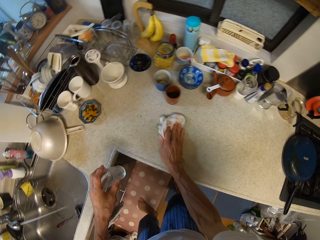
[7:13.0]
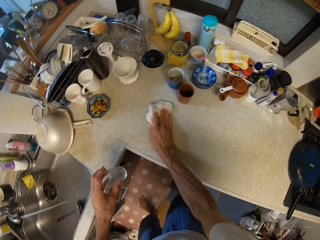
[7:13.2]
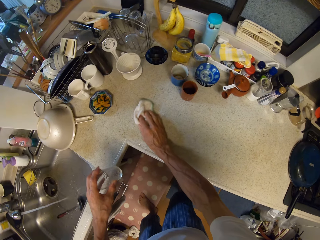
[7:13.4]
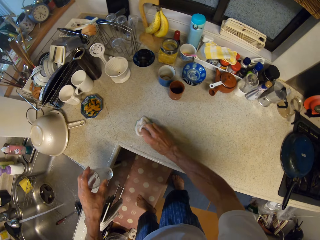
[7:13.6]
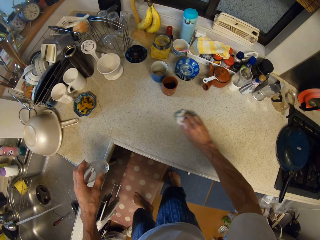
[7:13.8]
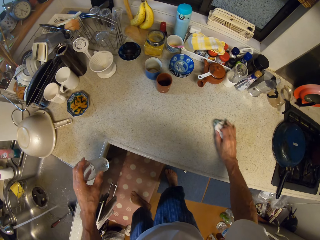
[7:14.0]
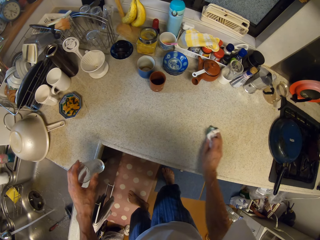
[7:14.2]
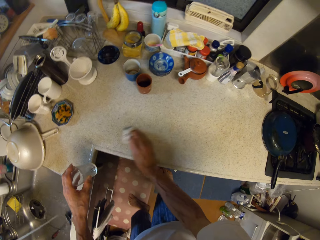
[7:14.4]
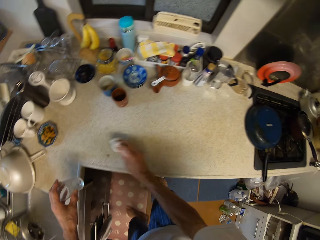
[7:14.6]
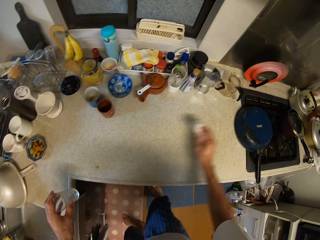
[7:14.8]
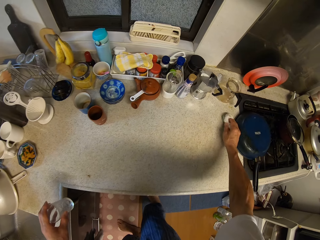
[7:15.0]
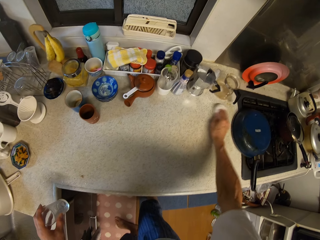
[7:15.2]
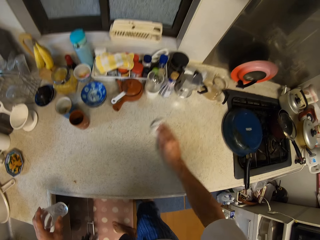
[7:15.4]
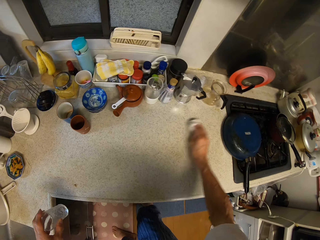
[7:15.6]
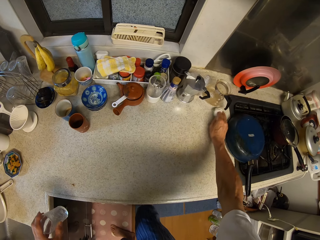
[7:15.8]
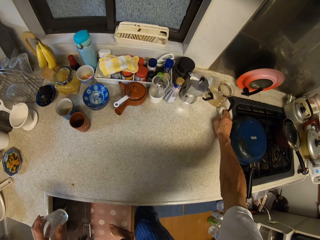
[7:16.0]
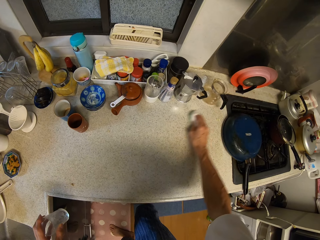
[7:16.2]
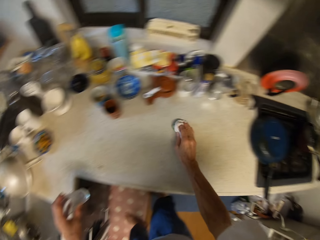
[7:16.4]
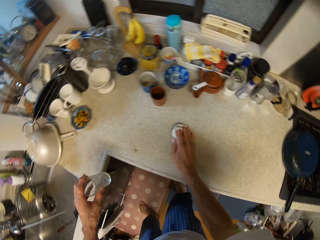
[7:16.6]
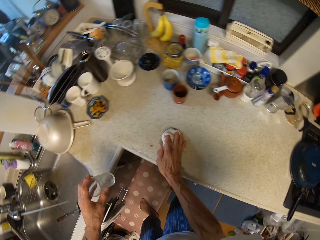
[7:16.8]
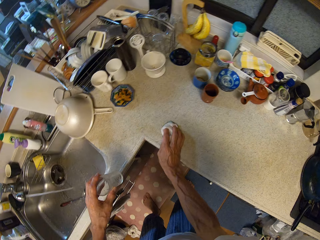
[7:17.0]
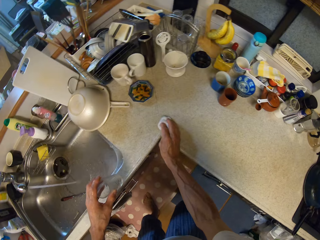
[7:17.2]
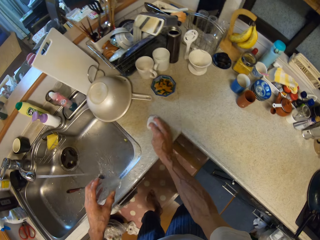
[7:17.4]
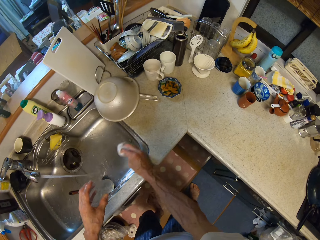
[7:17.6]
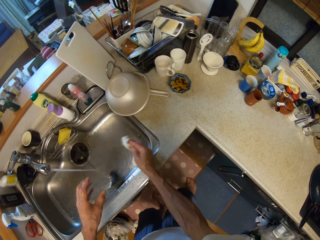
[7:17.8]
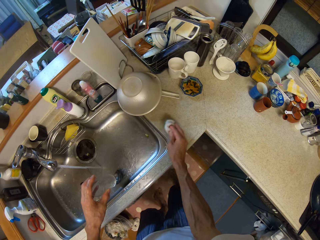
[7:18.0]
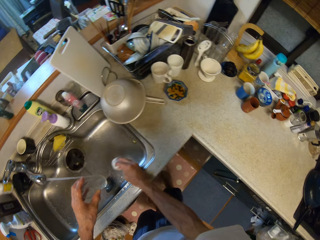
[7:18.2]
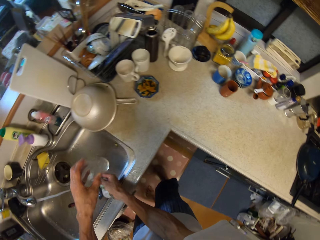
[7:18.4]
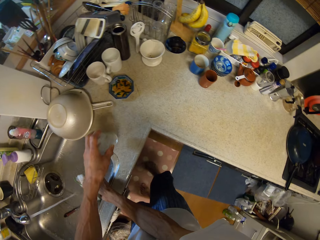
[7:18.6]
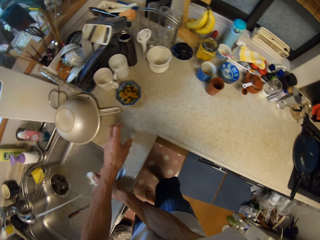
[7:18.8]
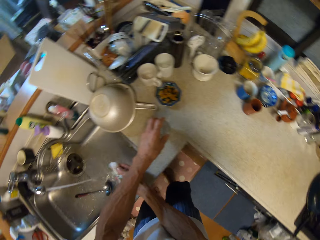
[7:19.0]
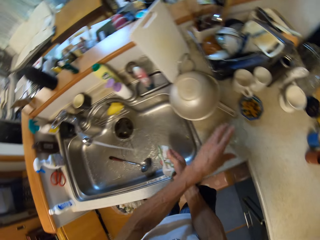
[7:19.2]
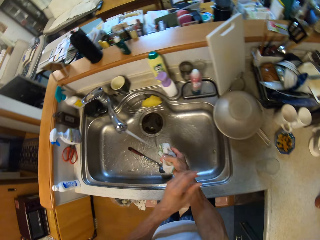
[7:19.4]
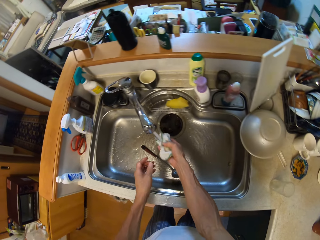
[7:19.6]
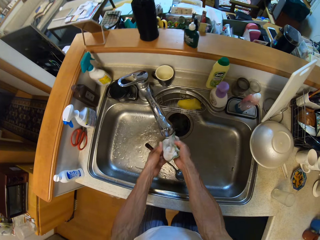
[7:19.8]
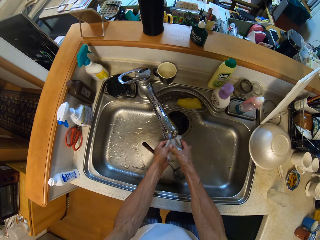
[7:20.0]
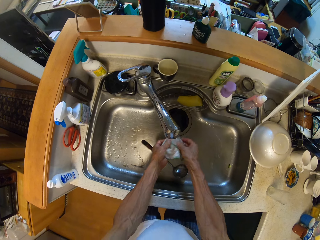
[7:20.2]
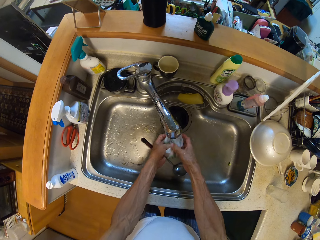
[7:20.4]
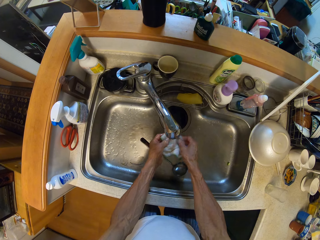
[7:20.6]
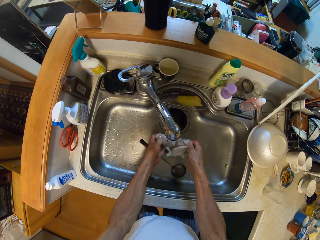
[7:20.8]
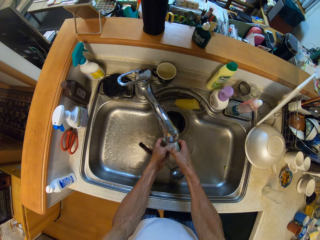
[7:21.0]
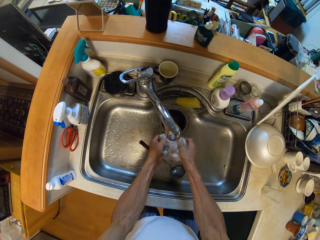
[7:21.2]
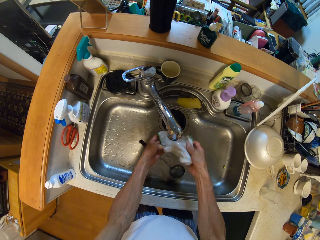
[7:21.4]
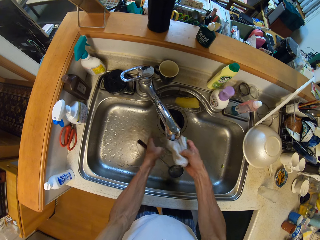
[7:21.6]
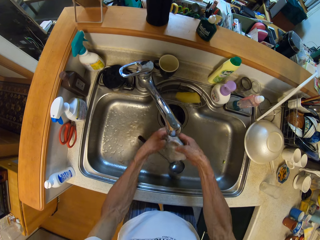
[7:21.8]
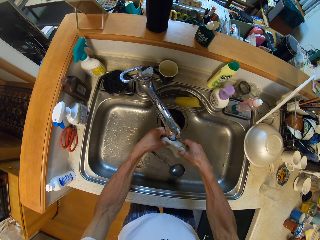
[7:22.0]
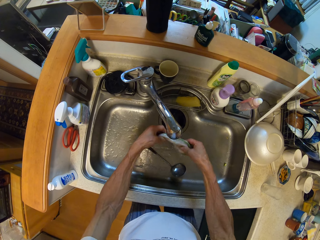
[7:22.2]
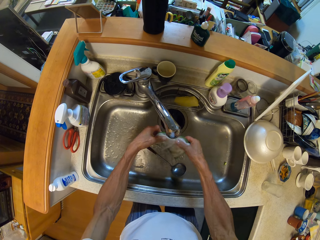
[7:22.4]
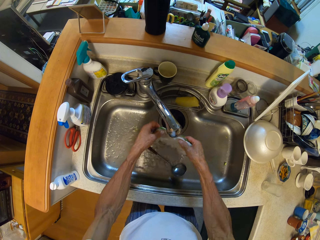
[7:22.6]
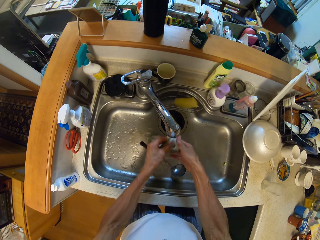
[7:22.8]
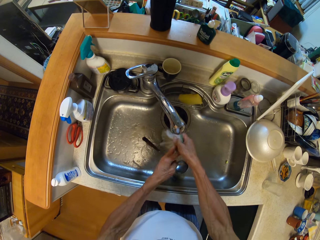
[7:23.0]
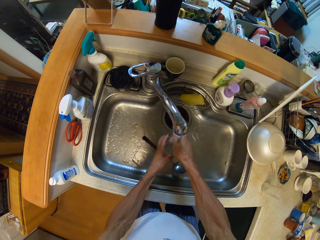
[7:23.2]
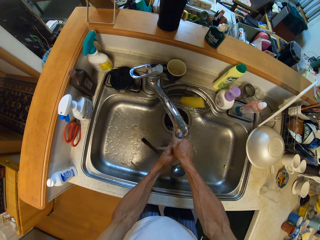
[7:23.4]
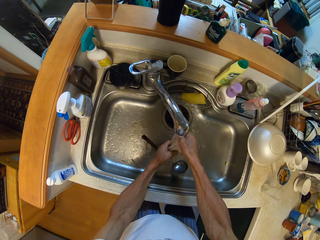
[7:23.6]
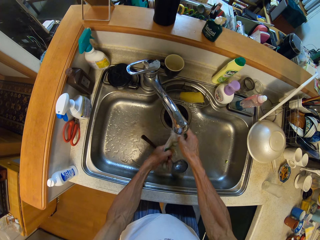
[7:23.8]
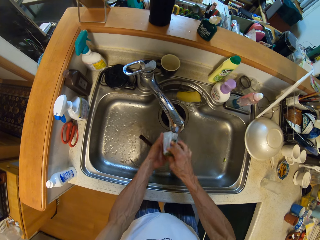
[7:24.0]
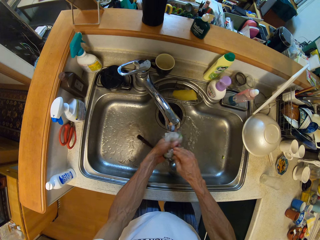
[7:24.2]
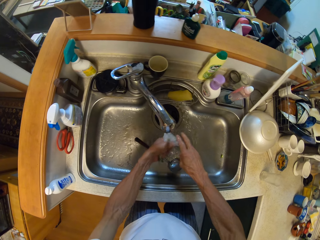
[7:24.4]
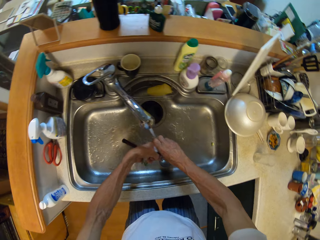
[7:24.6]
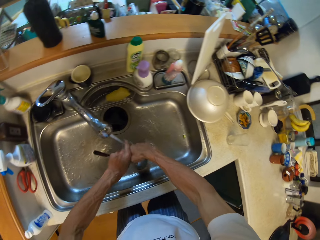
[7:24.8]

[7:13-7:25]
The camera wearer puts down a glass tumbler on a kitchen counter. They clean a kitchen towel with running water from a tap with both hands.

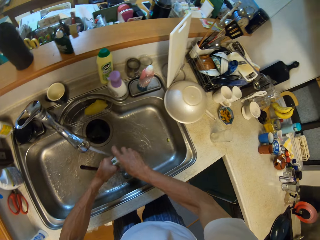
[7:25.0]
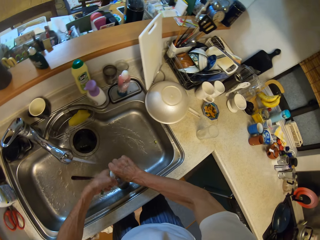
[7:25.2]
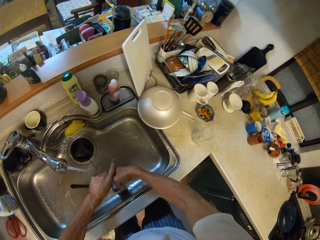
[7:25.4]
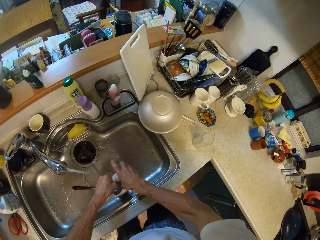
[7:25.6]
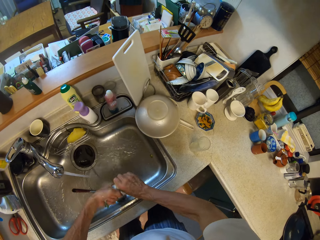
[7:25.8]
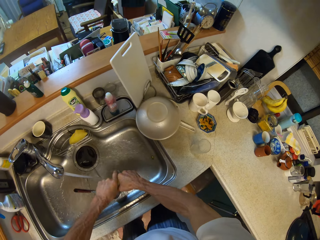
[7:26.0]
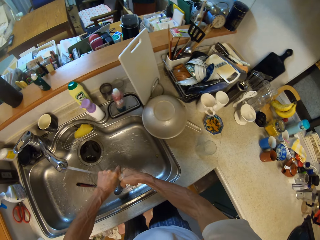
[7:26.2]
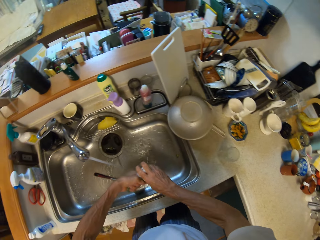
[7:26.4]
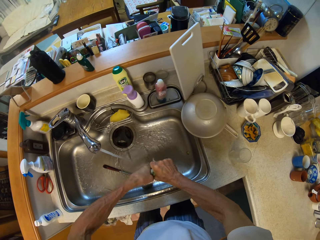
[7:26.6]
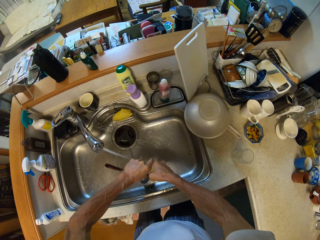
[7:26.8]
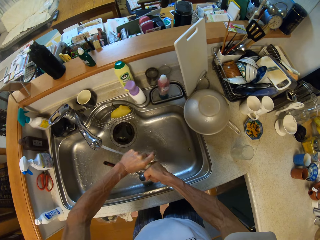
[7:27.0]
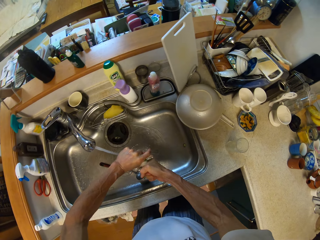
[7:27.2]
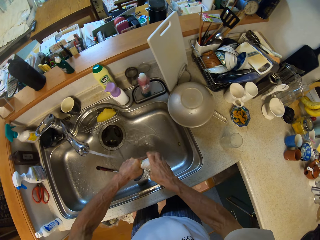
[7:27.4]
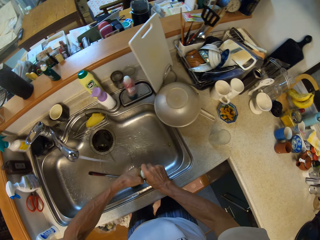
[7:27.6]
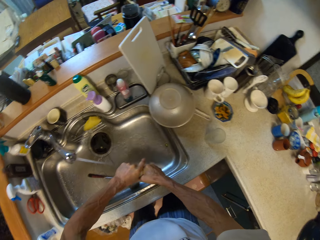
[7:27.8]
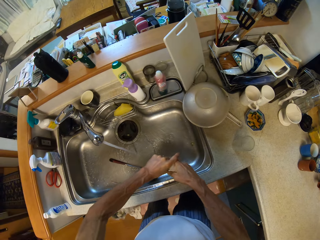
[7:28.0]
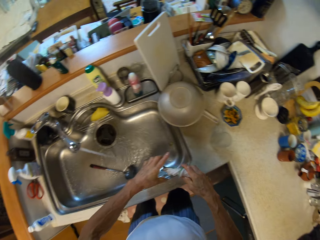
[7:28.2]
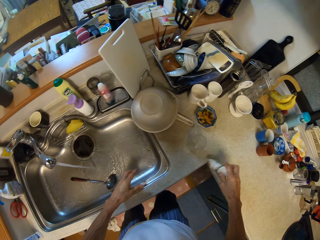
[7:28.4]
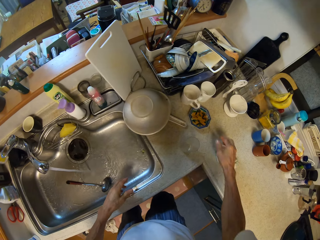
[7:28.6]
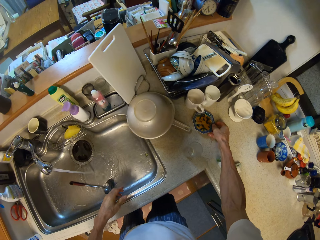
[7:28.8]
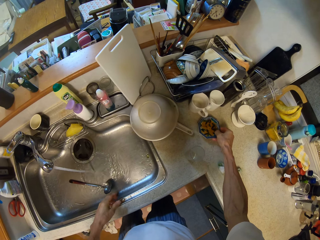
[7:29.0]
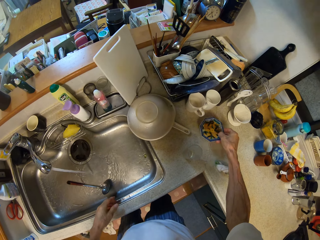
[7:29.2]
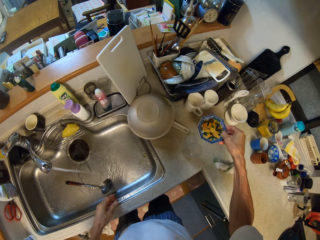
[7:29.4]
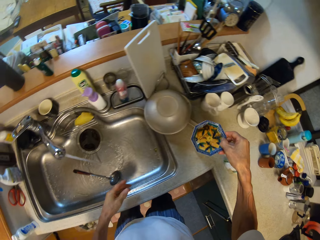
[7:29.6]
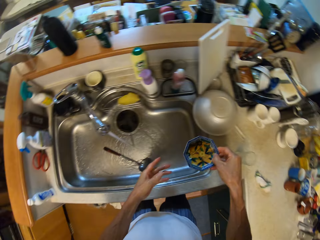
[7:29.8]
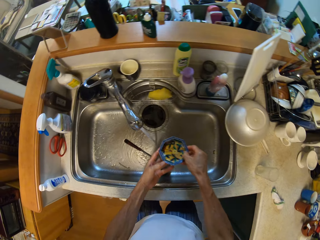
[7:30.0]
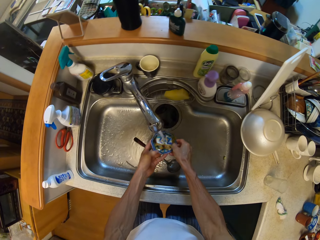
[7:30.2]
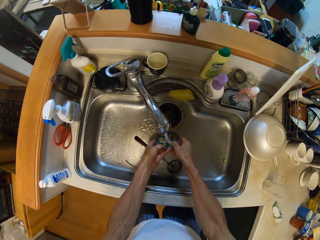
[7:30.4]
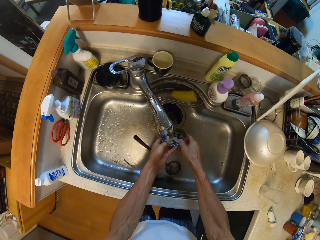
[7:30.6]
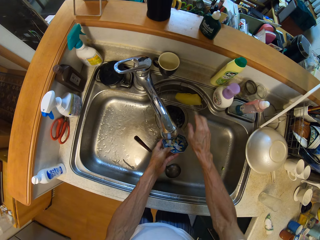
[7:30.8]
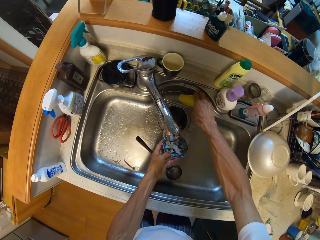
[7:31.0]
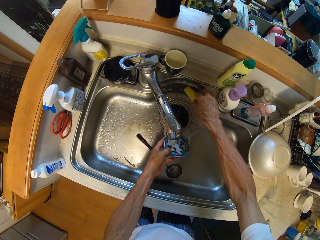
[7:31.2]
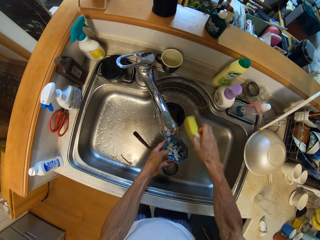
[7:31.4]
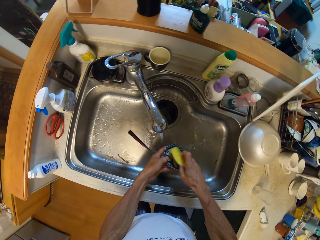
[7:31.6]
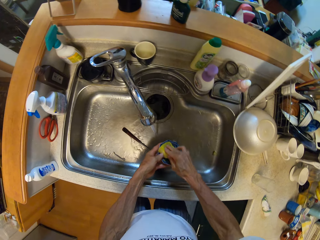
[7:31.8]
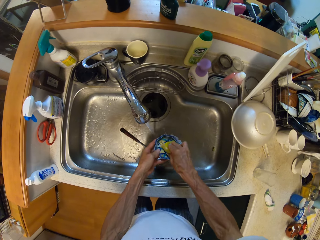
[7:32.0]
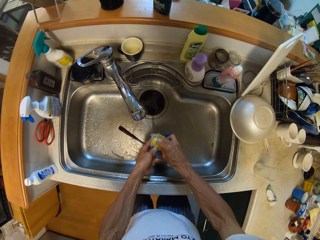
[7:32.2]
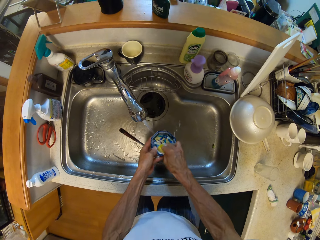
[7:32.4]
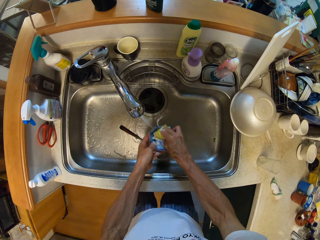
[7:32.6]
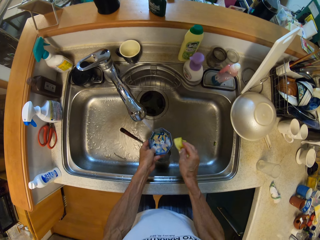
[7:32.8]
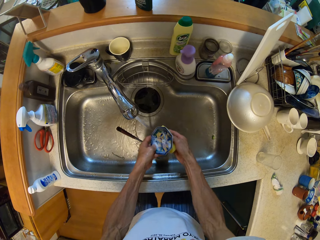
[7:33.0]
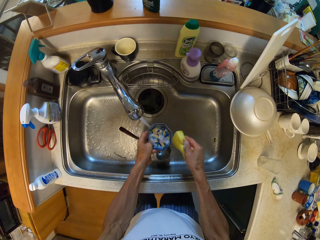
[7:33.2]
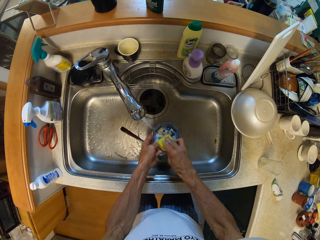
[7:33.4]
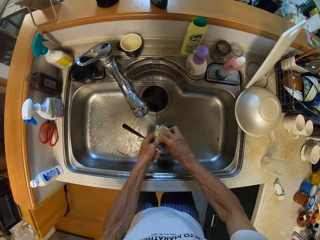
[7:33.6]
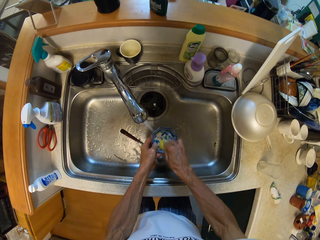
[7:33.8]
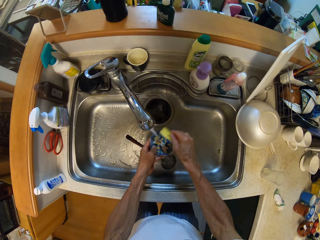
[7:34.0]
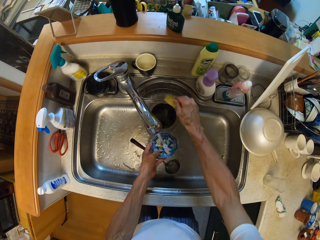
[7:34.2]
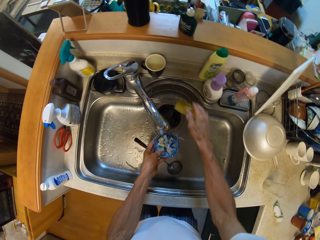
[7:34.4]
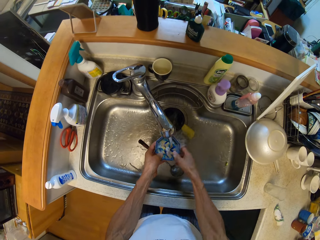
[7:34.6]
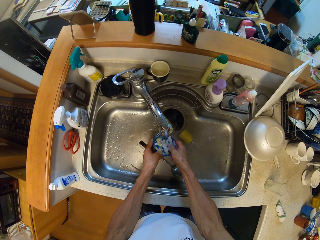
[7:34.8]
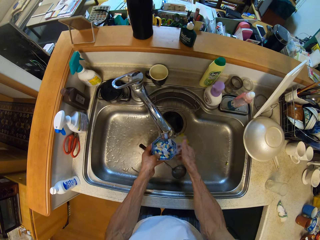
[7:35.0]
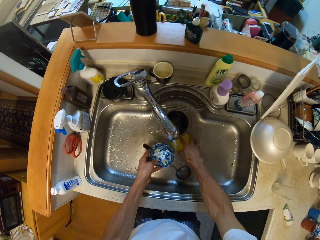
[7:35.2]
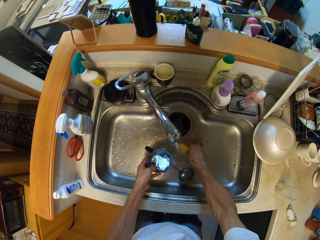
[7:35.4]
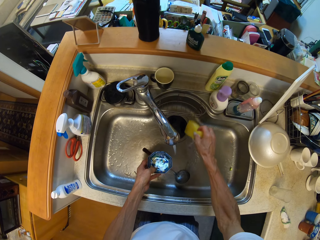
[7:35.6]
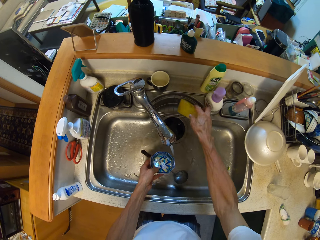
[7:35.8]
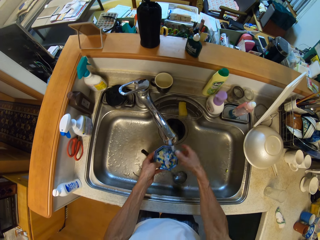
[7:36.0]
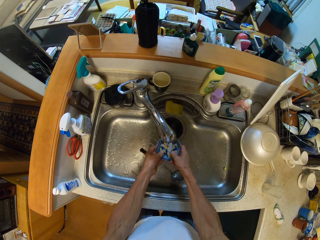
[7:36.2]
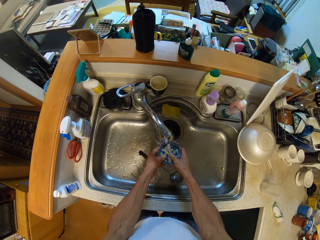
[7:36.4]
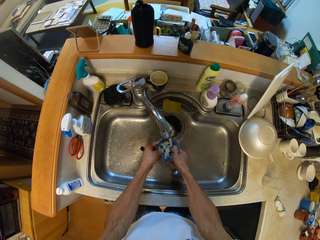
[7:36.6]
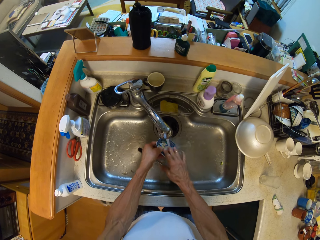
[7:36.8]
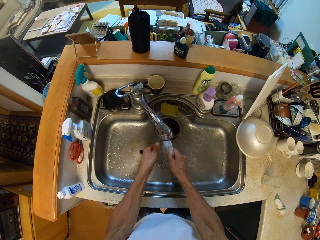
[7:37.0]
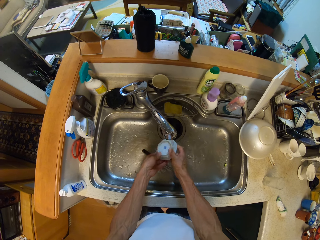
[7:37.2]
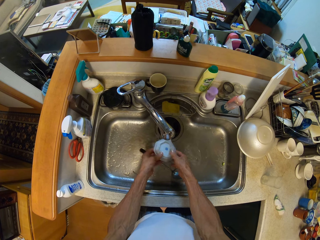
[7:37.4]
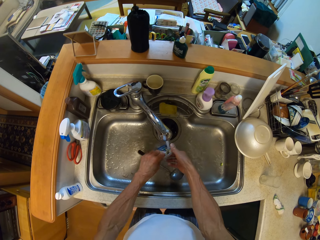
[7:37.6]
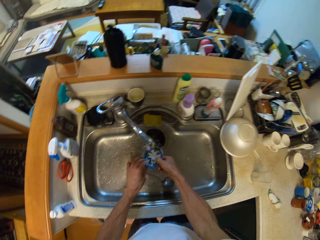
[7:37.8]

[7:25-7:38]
The camera wearer puts down a kitchen towel on a kitchen counter with the right hand. They pick up a bowl or plate from the kitchen counter with the right hand. They pick up a scrubber from a sink holder rack. They clean the bowl with the scrubber and running water from a tap with both hands. They put down the scrubber in a sink. They clean the bowl with running water from the tap. They pick up the scrubber from the sink. They put down the scrubber in the sink holder rack. They clean the bowl with running water from the tap.
